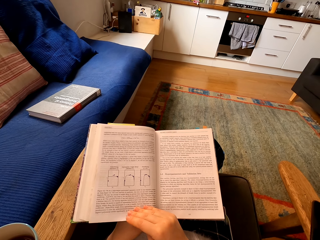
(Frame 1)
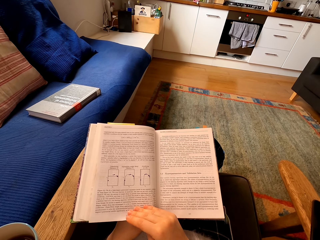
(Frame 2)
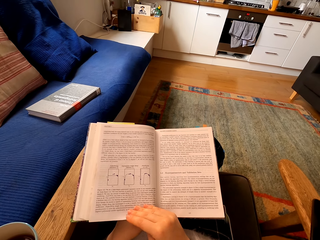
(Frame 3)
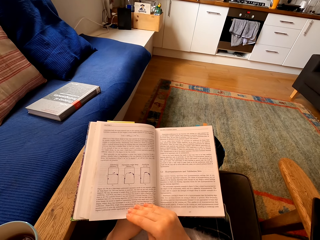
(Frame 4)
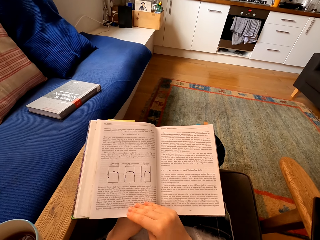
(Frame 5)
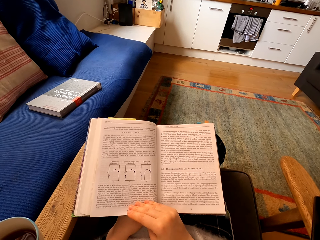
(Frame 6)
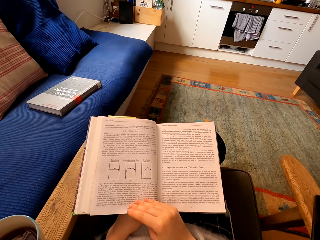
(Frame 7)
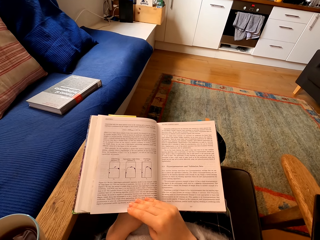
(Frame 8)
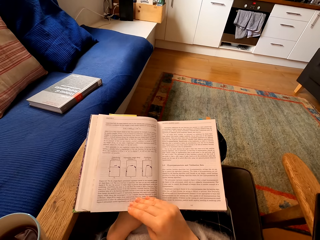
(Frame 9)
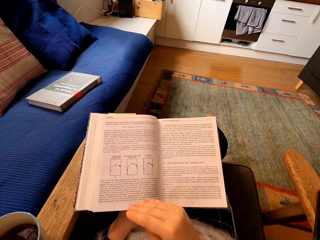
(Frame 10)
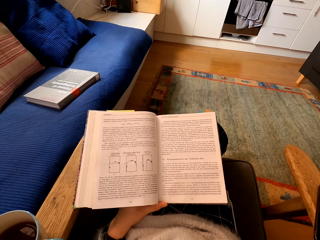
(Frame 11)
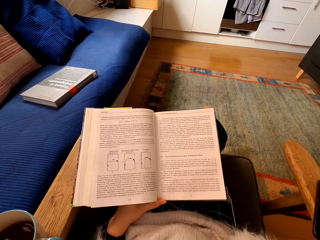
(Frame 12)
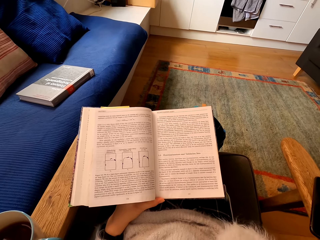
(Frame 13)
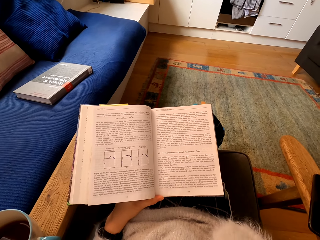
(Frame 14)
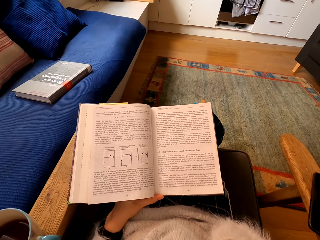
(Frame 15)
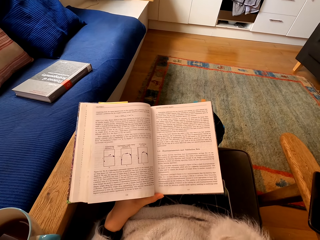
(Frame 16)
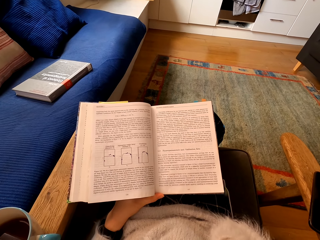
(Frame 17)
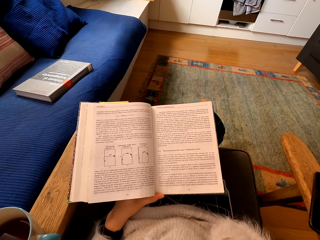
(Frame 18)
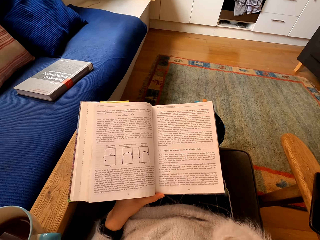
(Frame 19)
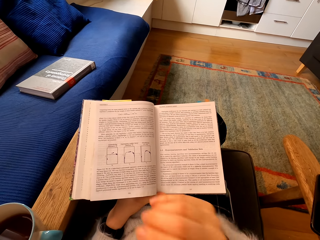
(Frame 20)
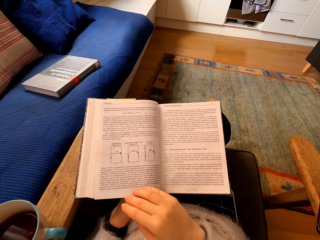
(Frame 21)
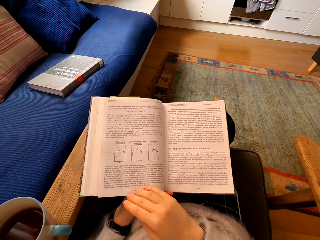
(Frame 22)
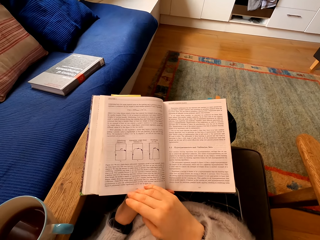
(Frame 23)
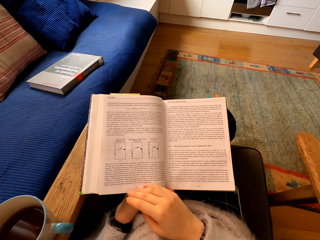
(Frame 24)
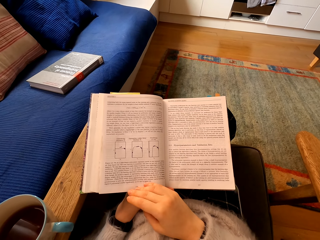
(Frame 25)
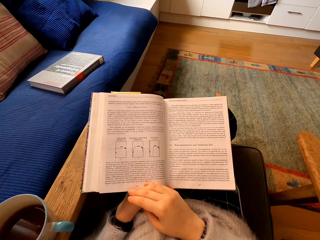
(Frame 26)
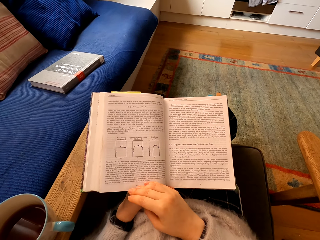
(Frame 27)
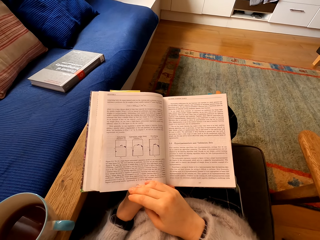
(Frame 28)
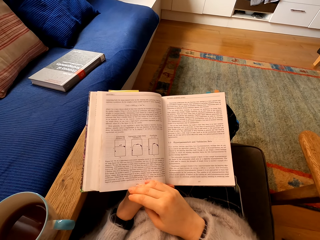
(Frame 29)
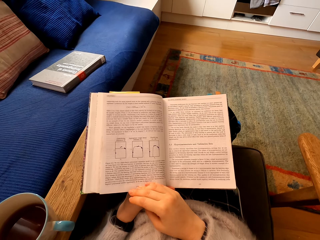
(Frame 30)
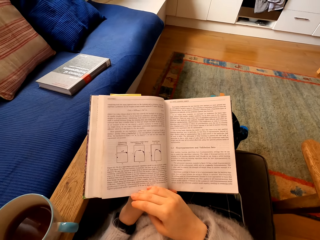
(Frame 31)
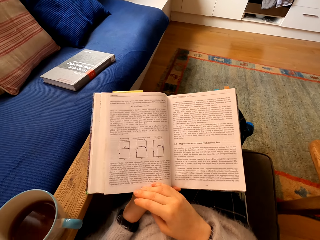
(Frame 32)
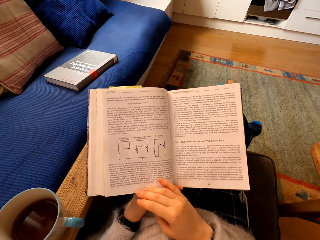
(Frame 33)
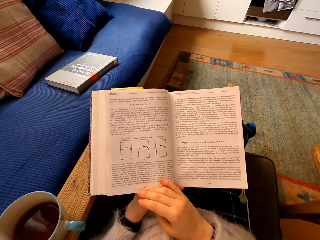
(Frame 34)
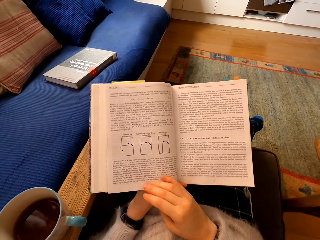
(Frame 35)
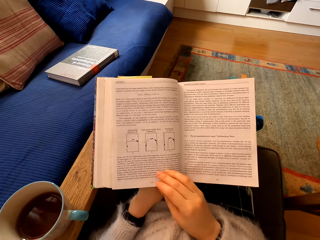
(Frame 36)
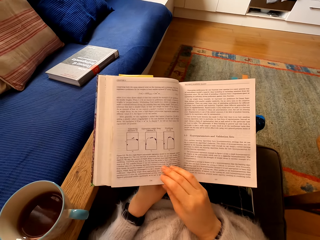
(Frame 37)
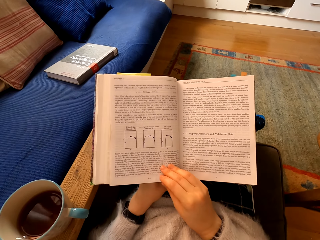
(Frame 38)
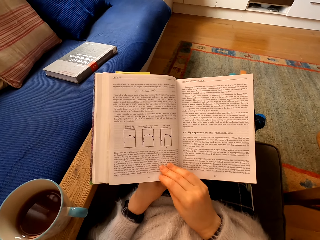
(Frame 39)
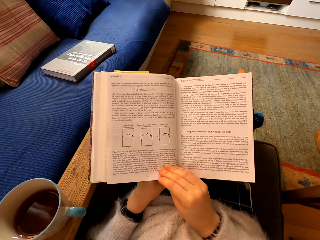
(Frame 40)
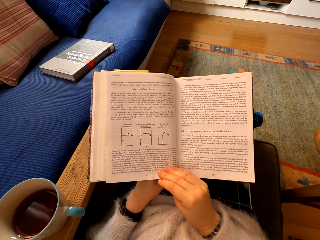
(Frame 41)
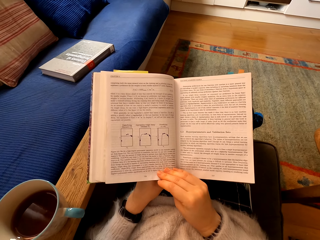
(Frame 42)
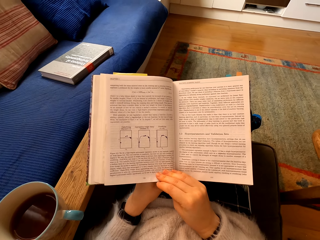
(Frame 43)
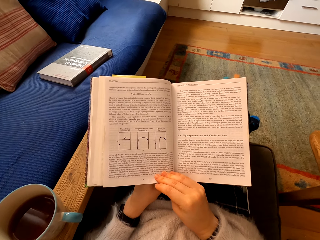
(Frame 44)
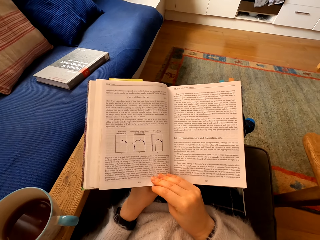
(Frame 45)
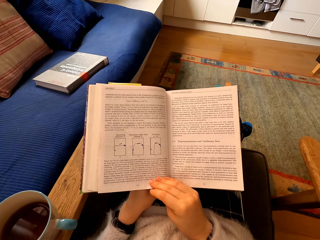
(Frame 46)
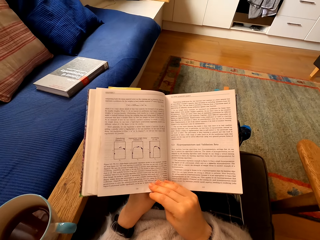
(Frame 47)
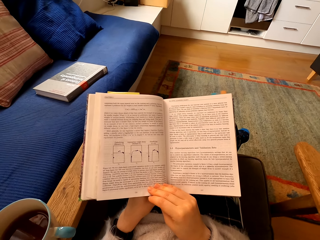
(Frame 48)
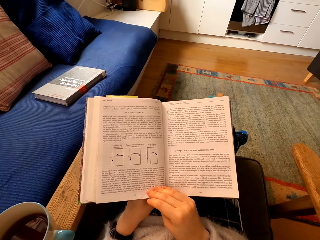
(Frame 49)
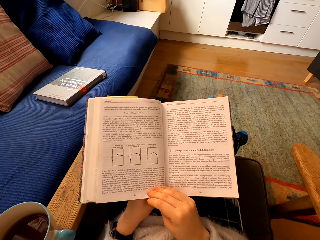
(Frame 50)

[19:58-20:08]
The camera wearer removes the right hand from the book. They read the book. They place the right hand on the book. They read the book.

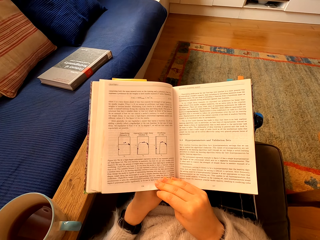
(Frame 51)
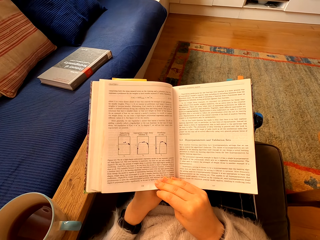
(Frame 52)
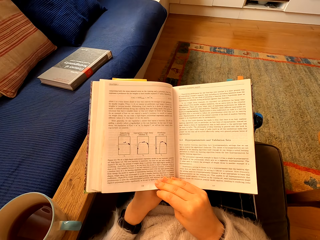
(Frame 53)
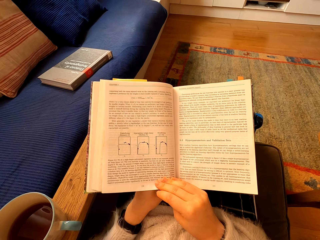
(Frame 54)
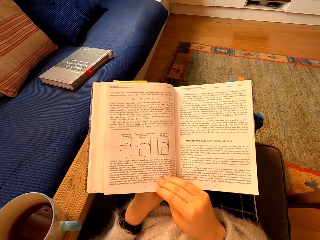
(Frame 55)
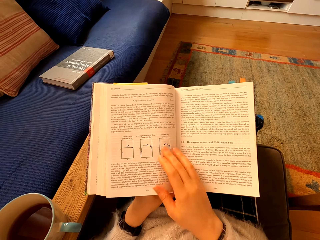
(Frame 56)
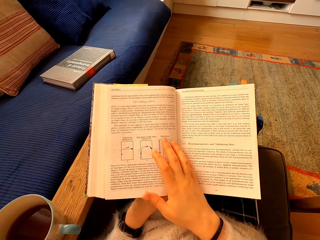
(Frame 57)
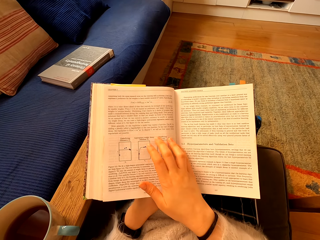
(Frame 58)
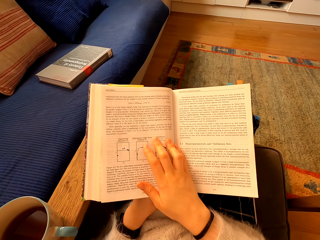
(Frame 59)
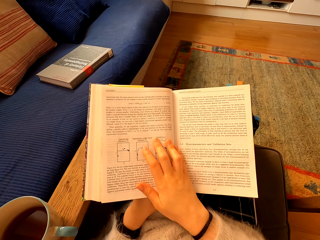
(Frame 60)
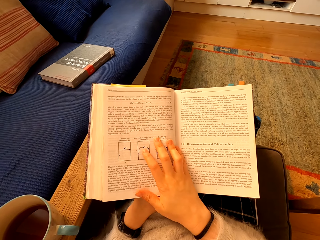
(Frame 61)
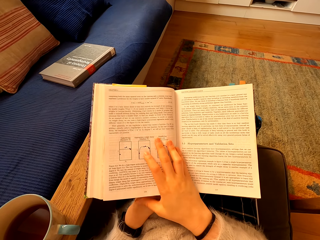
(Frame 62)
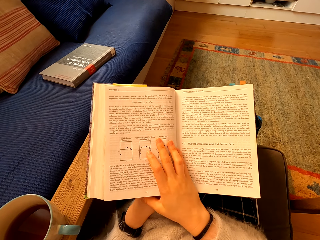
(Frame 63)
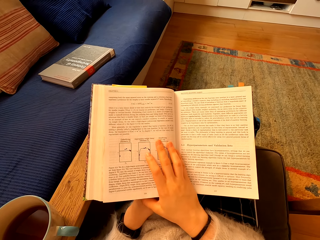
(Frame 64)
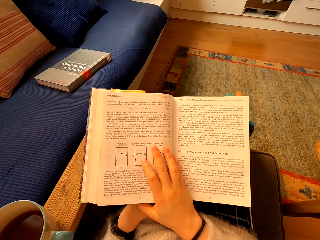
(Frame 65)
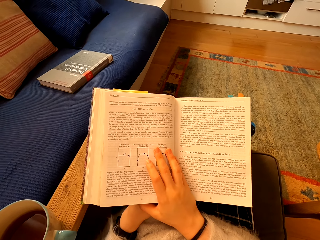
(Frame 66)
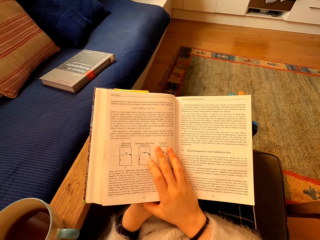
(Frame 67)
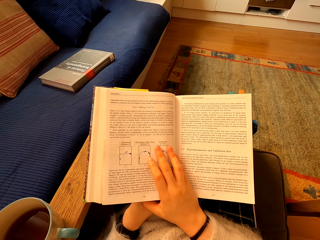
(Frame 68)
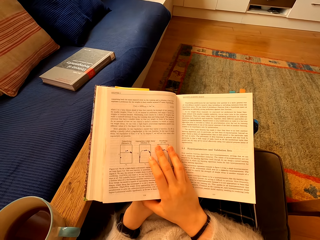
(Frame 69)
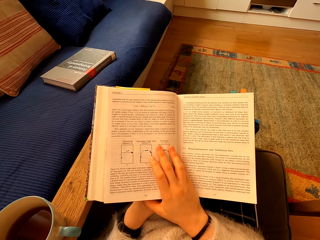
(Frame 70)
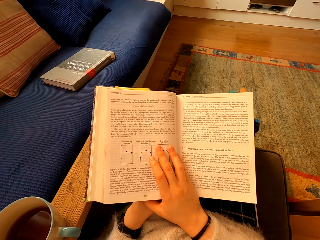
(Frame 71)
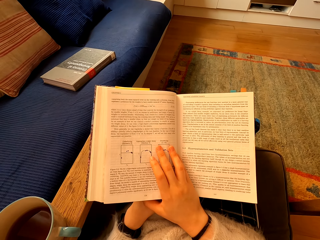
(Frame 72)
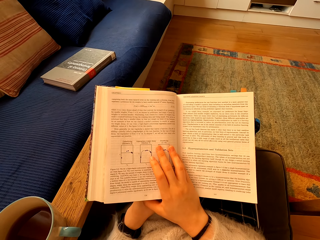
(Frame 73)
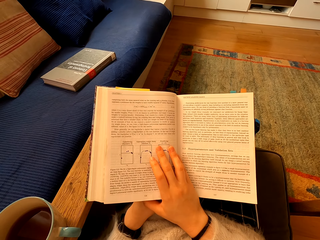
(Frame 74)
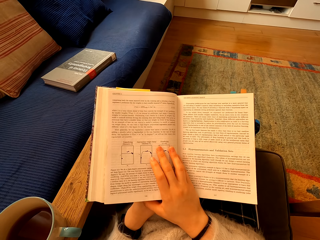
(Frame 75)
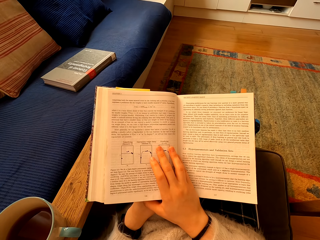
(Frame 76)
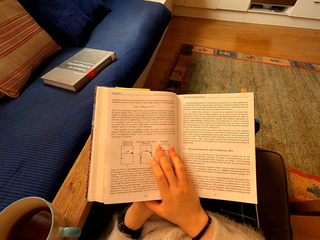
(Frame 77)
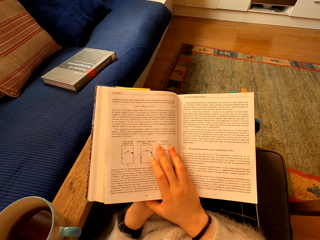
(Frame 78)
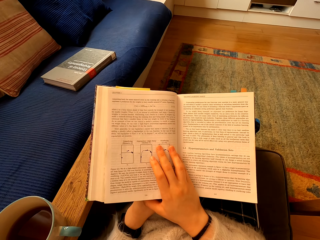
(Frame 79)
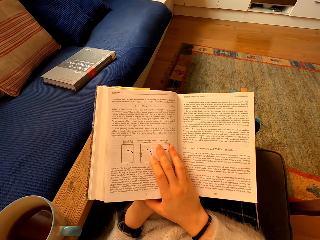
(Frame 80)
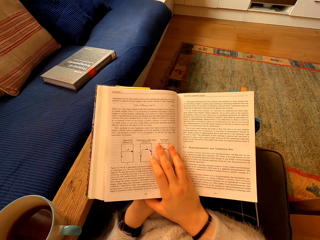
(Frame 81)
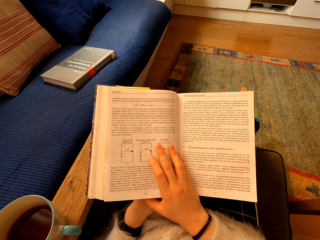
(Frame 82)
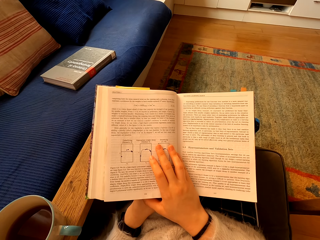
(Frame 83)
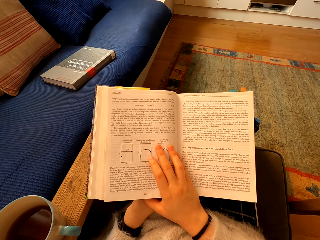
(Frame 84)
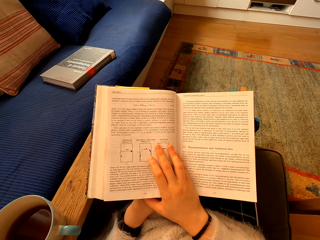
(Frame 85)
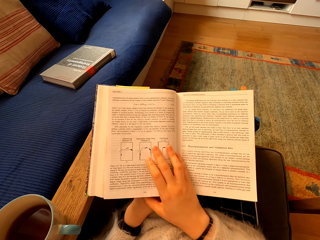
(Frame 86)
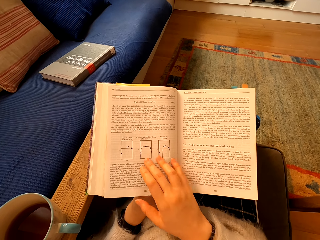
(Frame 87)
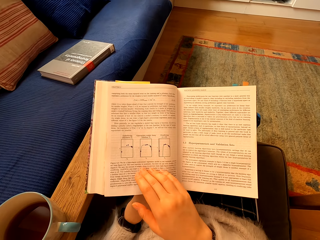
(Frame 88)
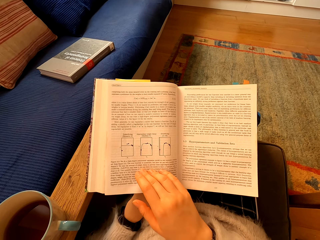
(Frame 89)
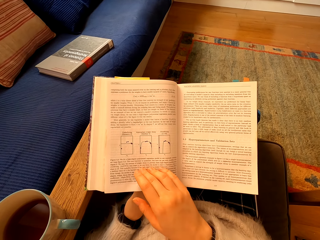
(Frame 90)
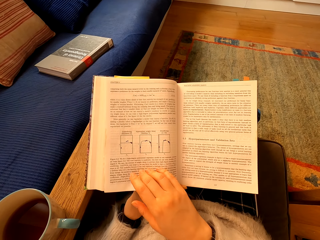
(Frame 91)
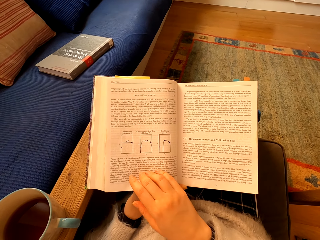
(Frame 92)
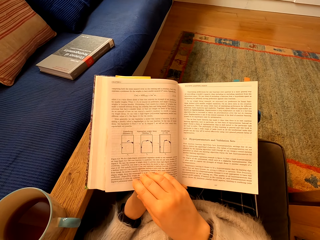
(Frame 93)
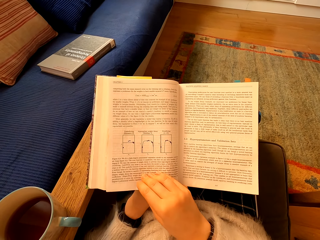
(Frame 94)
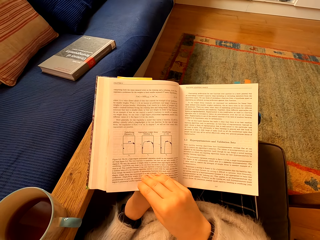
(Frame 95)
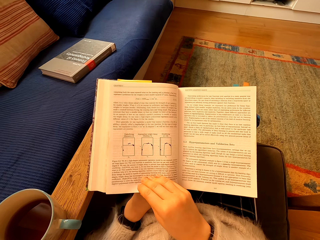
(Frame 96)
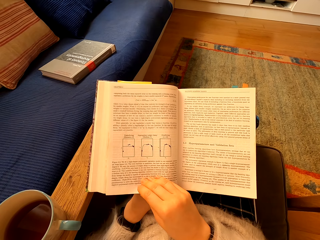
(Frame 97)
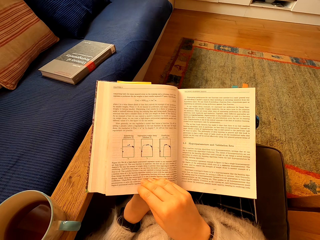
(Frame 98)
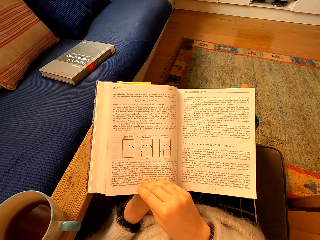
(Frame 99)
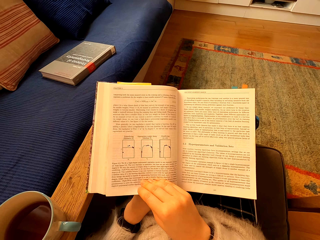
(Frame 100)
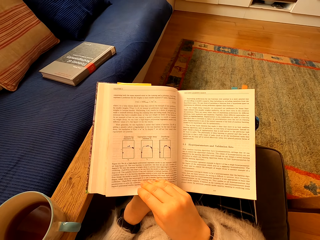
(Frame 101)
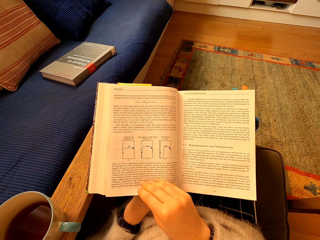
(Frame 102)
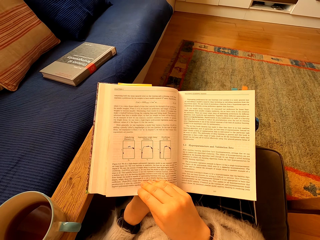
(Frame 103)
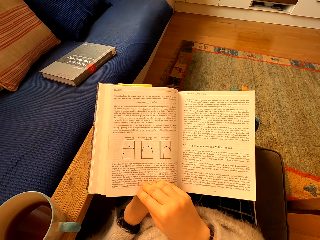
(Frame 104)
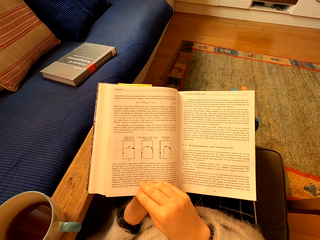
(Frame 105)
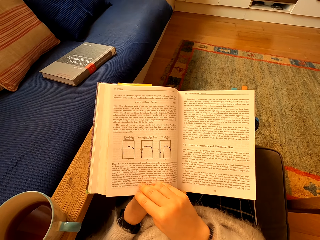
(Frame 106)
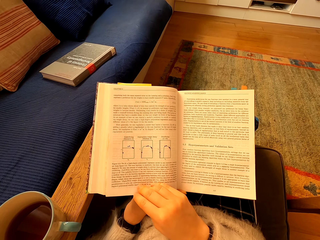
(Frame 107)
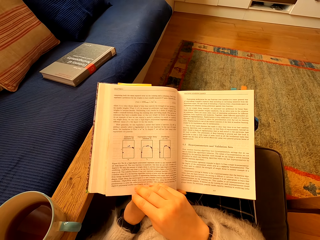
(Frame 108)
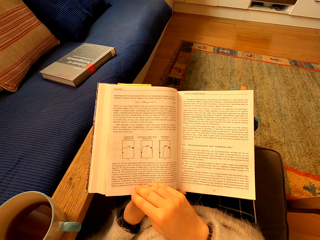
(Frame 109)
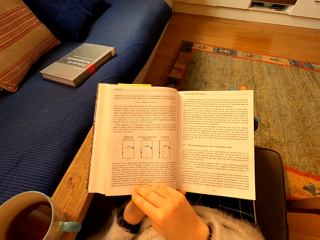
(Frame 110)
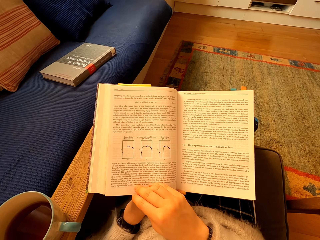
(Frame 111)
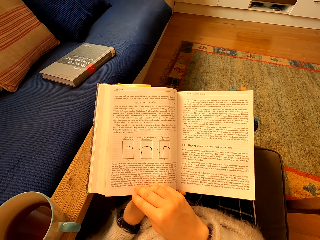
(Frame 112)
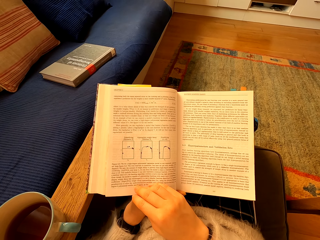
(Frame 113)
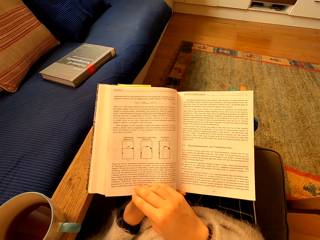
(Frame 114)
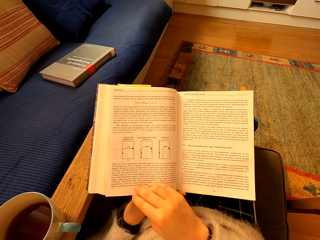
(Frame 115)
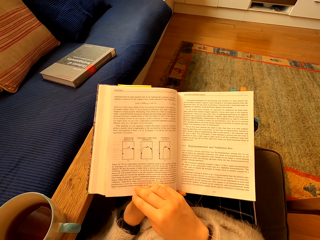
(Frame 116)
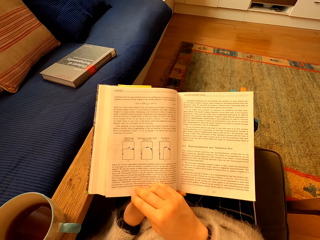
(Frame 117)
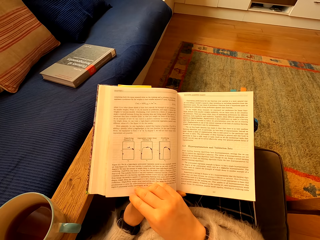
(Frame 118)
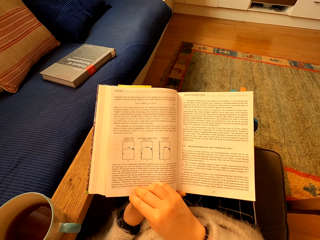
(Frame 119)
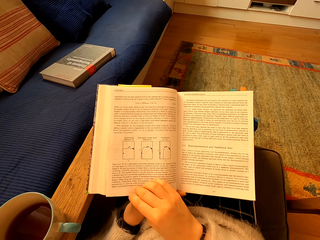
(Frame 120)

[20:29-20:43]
The camera wearer touches the book. They read the book.
